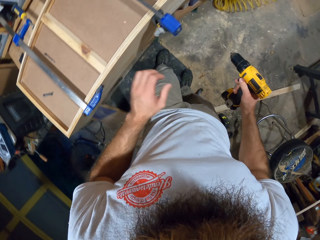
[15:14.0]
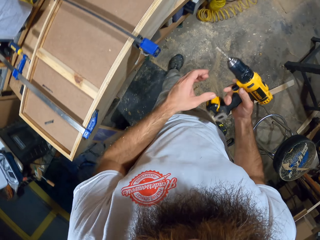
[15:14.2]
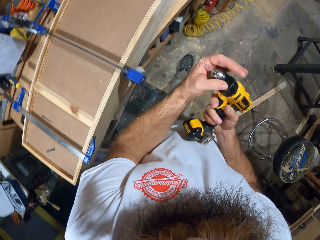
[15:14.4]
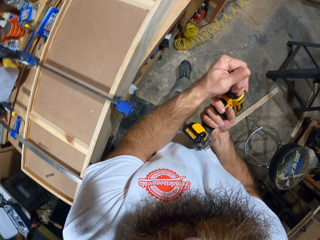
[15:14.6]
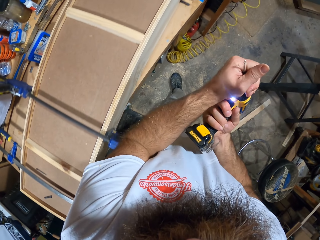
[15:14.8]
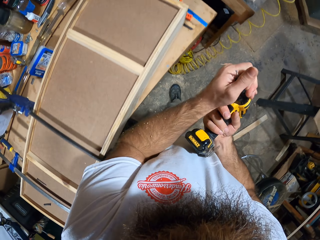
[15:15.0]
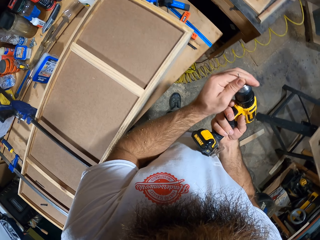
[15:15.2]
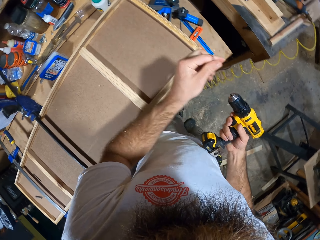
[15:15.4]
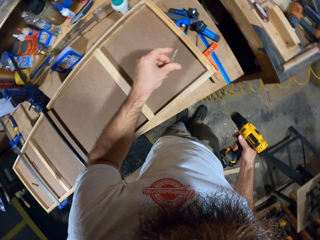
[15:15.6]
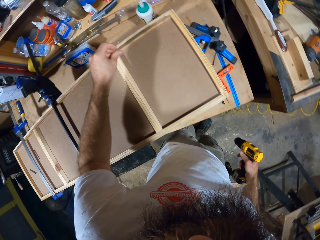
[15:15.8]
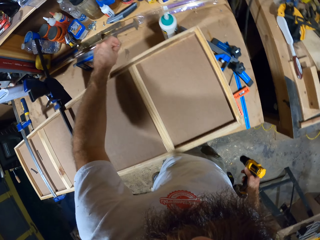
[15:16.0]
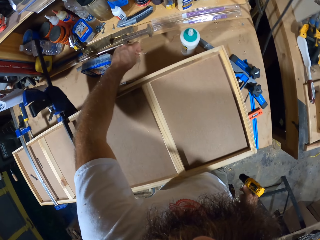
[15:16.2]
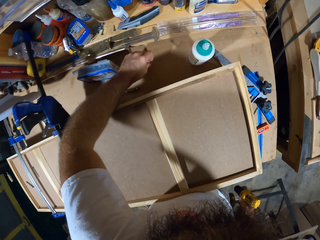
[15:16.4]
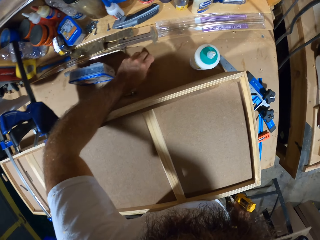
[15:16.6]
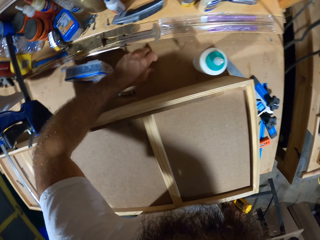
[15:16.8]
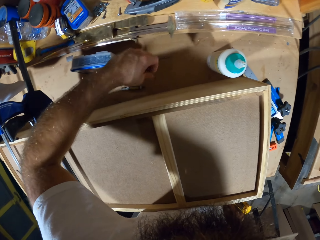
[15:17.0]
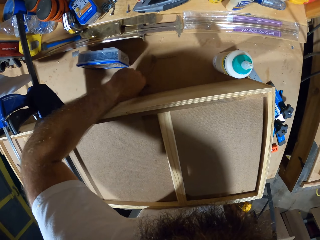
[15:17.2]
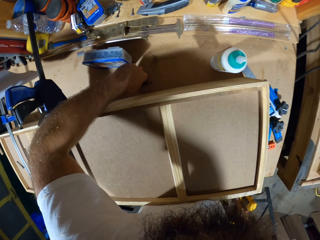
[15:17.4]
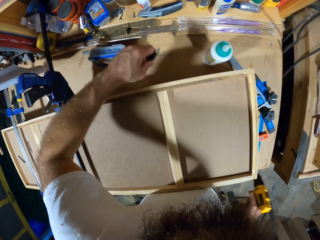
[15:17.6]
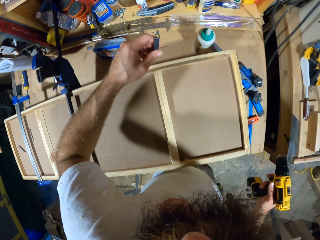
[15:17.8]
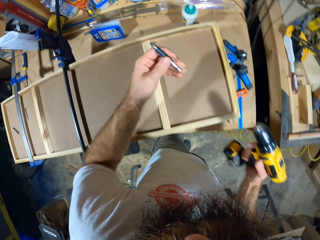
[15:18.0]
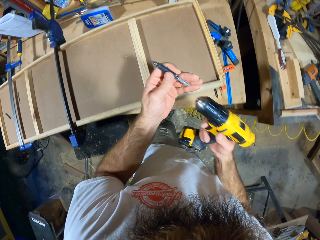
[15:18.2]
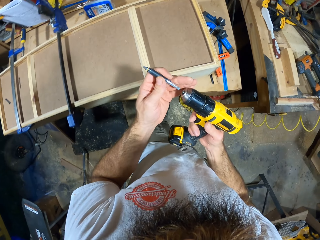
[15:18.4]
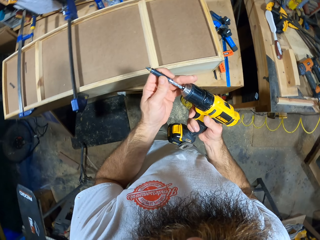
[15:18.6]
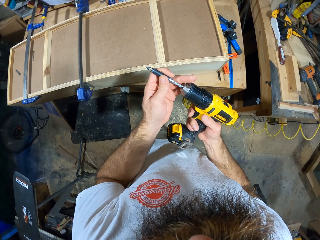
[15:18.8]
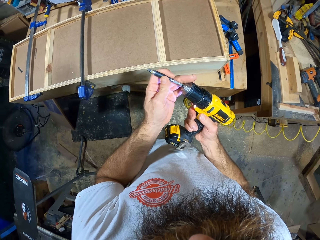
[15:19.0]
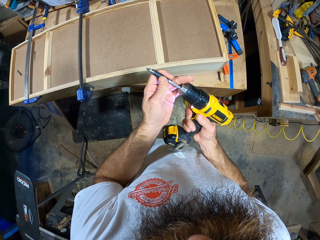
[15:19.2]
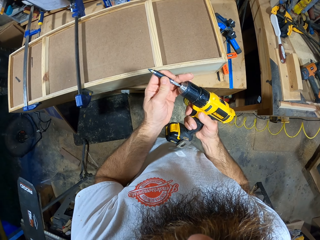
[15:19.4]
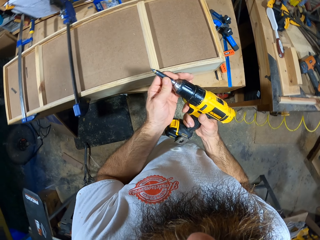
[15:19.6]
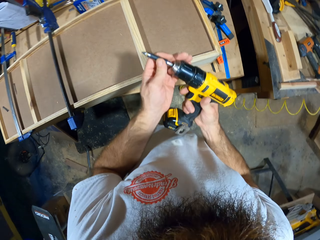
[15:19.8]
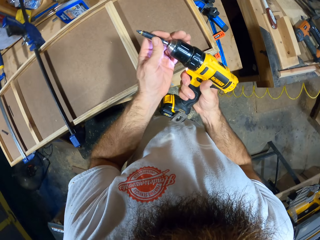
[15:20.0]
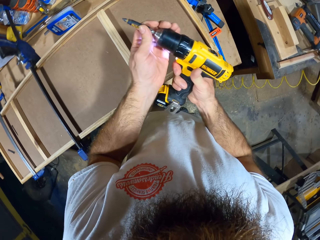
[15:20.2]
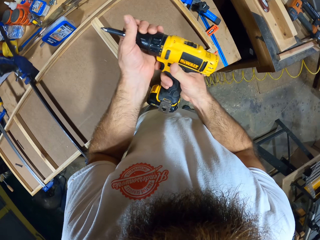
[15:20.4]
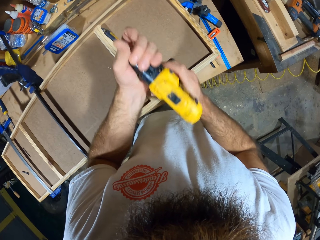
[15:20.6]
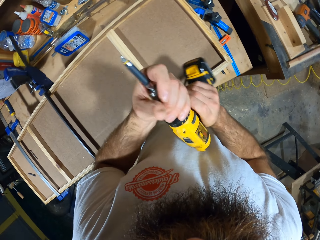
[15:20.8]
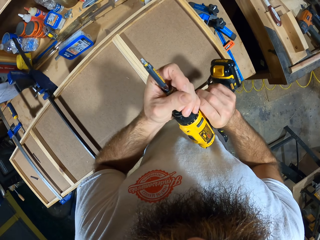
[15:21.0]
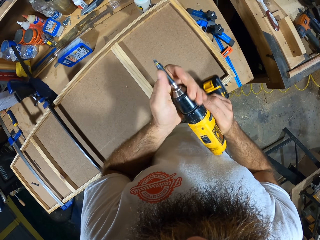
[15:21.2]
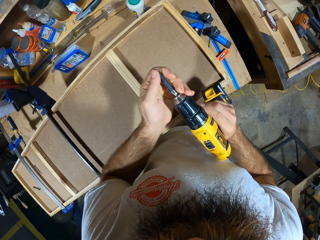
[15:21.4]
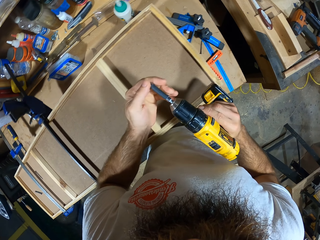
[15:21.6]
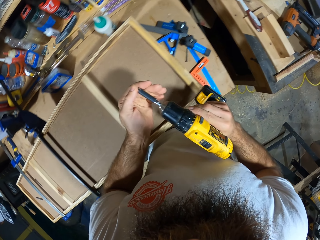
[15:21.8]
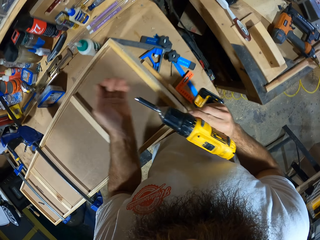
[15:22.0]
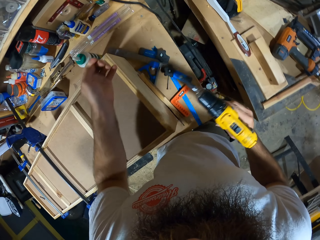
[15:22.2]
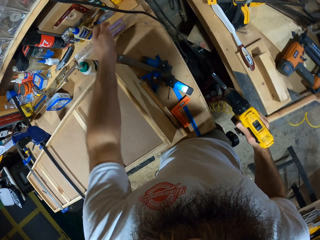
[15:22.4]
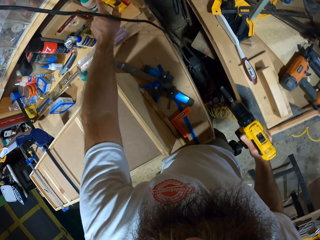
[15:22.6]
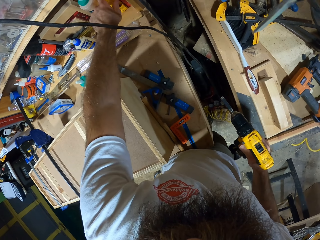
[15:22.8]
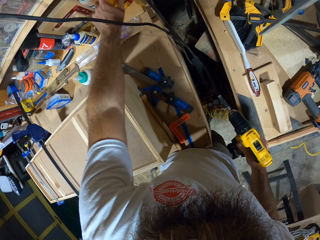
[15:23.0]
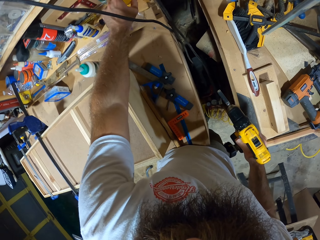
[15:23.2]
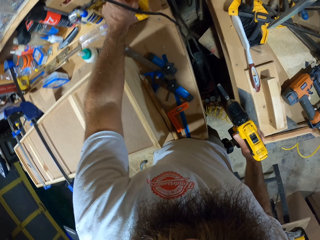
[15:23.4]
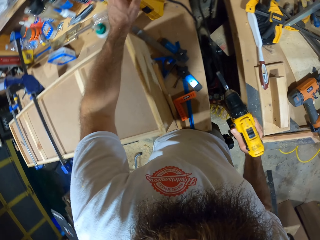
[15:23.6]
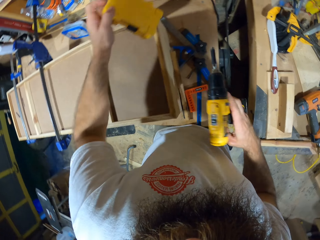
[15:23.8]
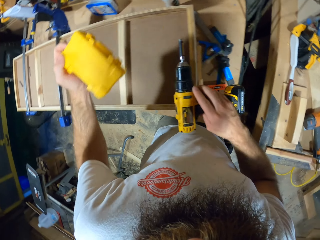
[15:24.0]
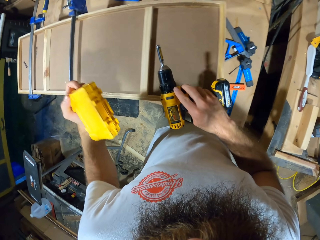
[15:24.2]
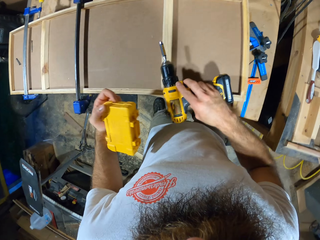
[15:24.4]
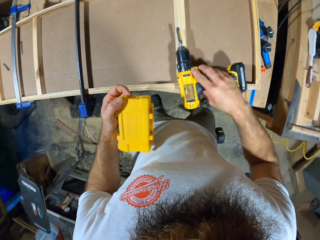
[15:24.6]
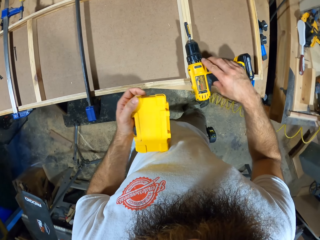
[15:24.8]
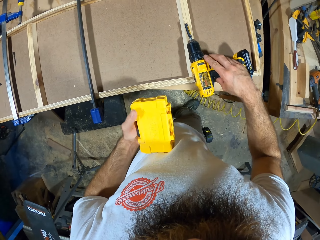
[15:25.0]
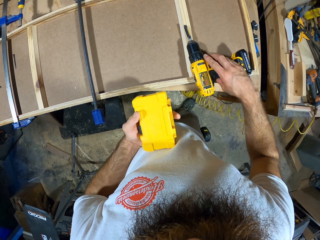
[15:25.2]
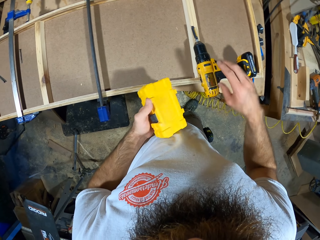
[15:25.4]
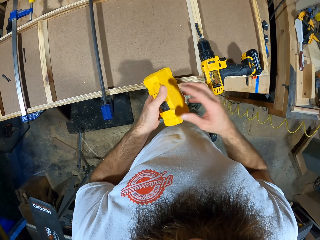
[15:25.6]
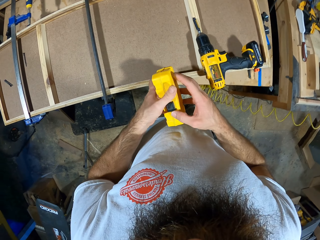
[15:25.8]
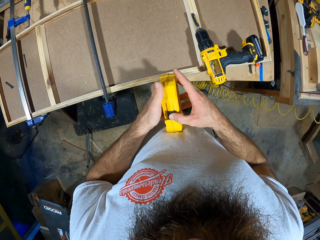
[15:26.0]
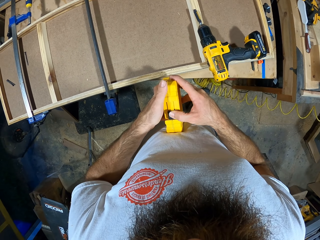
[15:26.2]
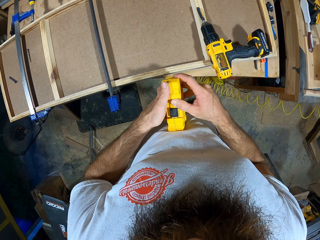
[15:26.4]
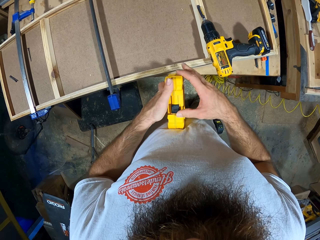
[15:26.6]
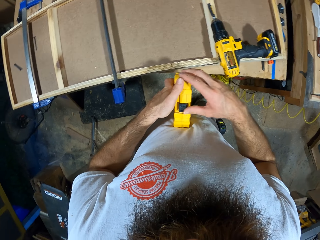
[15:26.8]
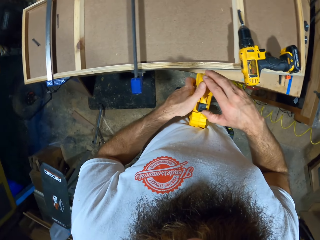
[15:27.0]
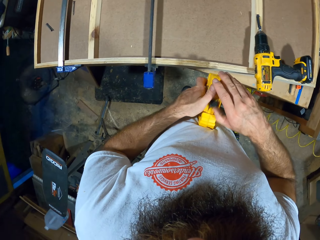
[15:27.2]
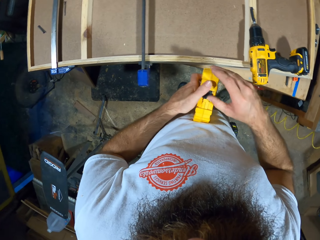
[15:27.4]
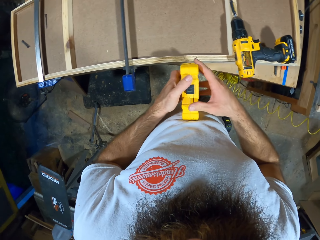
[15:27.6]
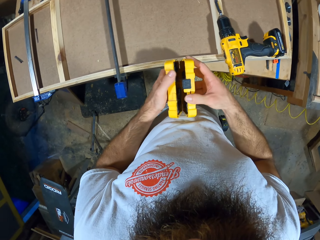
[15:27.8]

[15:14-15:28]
The camera wearer lifts the drill. He removes a twist drill from the drilling machine with both hands. He drops the twist drill on the work bench with his left hand. He picks a twist drill from the work bench with his left hand. He fixes the twist drill into the drilling machine with both hands. He removes a screwdriver from the twist drill with his left hand. He picks a tool box. He drops the drilling machine in his right hand on the wooden board. He opens a screwdriver box with both hands.

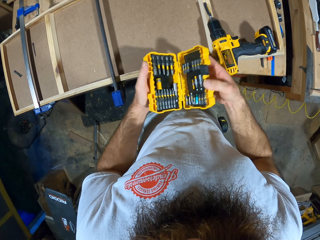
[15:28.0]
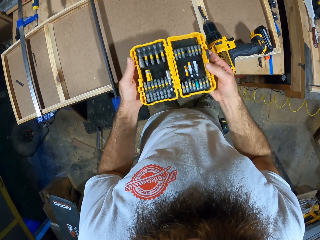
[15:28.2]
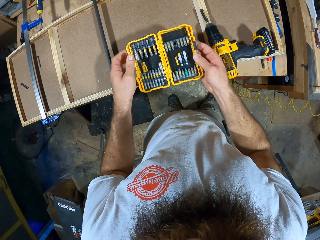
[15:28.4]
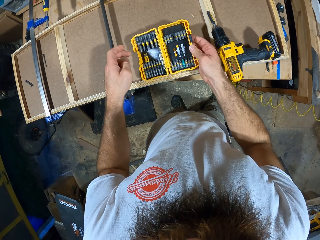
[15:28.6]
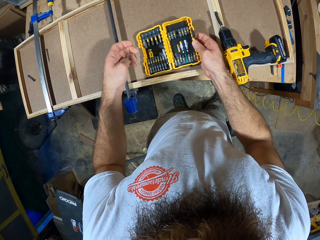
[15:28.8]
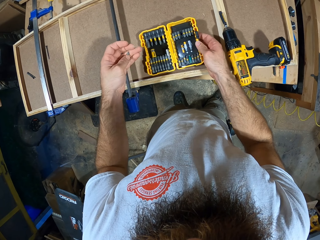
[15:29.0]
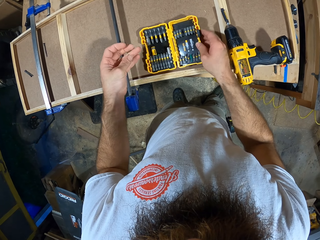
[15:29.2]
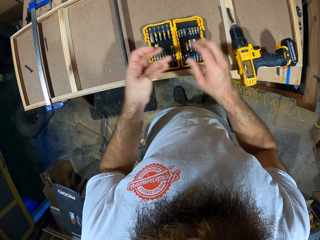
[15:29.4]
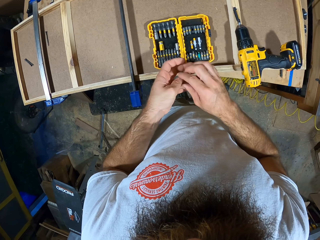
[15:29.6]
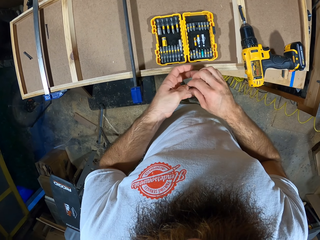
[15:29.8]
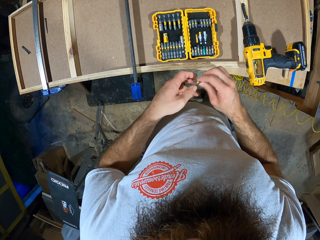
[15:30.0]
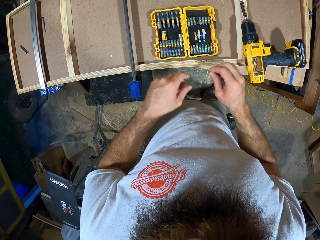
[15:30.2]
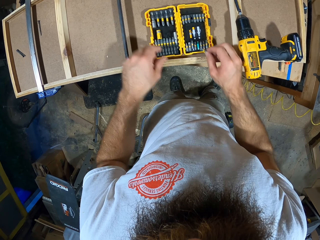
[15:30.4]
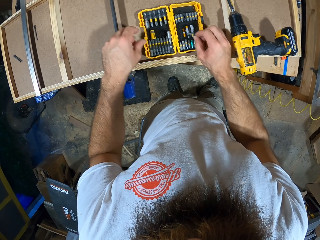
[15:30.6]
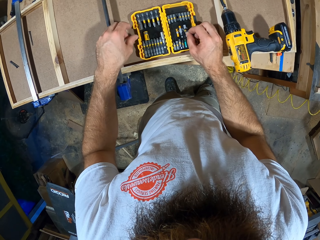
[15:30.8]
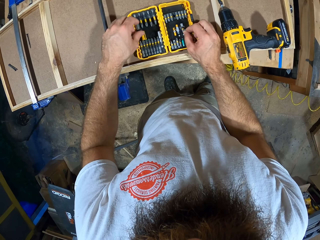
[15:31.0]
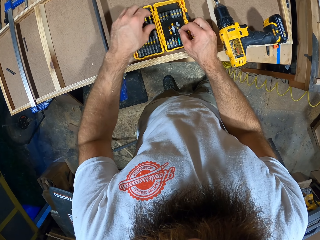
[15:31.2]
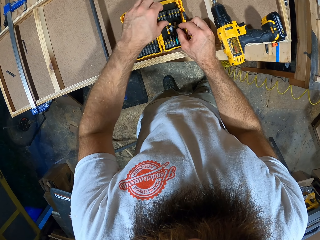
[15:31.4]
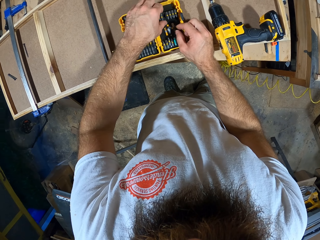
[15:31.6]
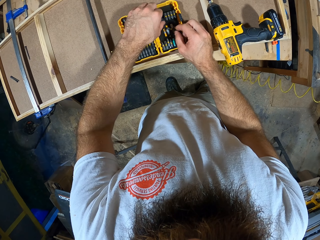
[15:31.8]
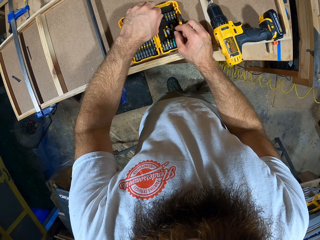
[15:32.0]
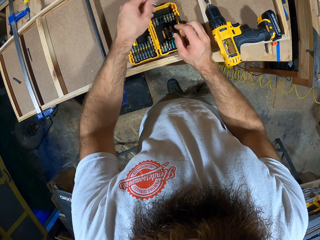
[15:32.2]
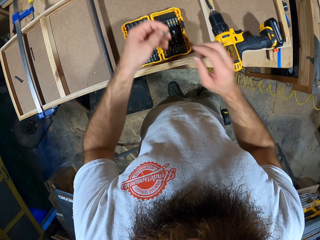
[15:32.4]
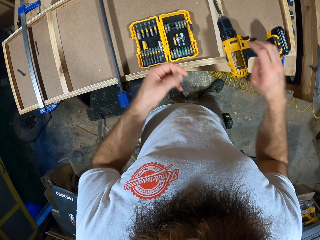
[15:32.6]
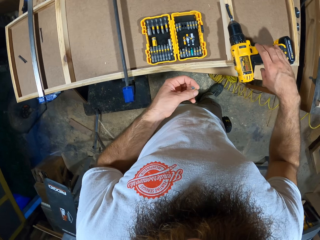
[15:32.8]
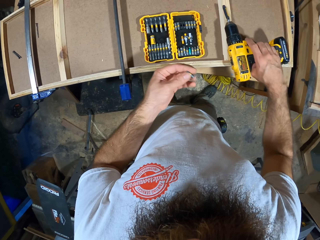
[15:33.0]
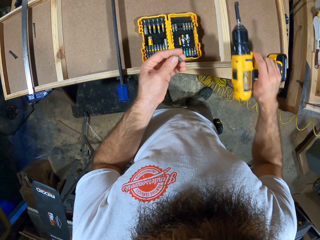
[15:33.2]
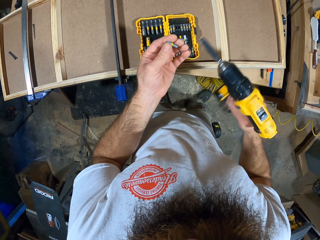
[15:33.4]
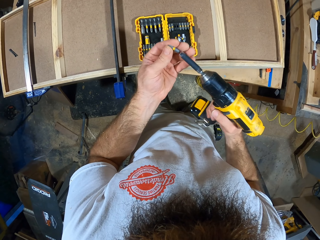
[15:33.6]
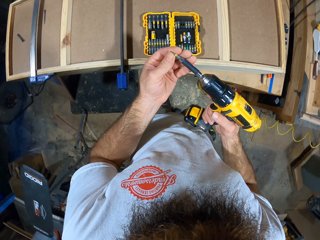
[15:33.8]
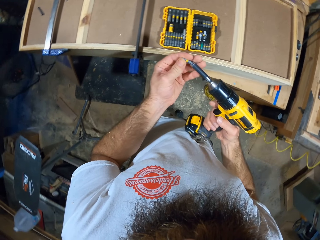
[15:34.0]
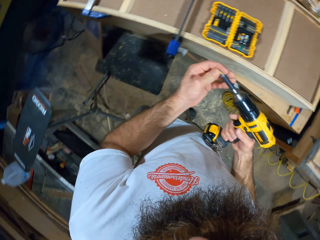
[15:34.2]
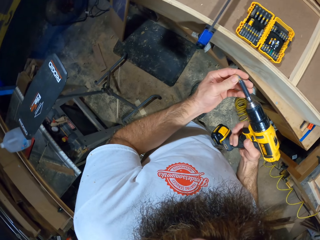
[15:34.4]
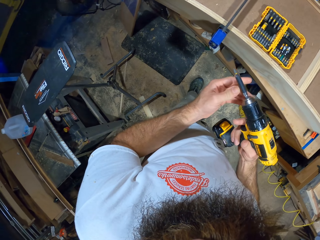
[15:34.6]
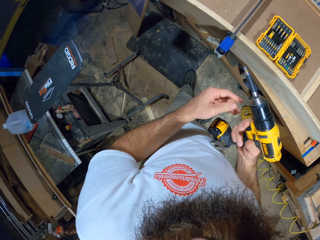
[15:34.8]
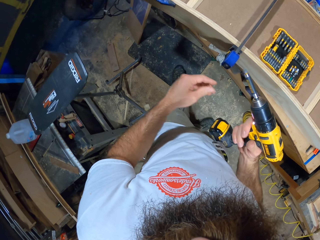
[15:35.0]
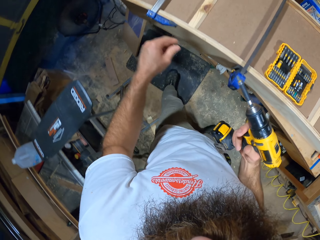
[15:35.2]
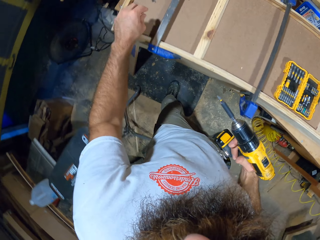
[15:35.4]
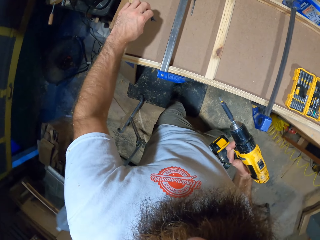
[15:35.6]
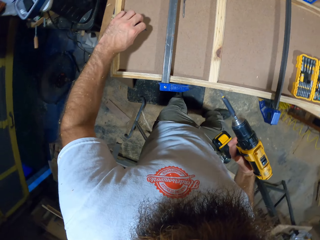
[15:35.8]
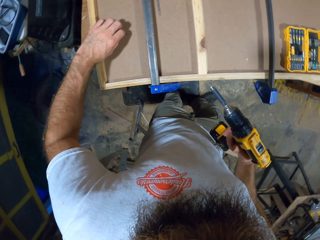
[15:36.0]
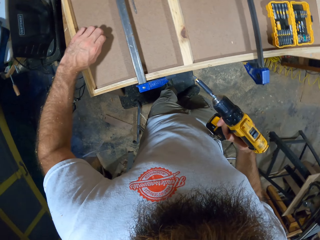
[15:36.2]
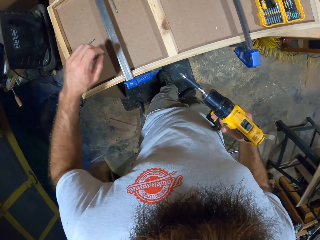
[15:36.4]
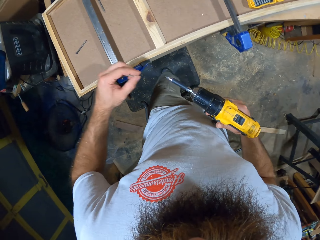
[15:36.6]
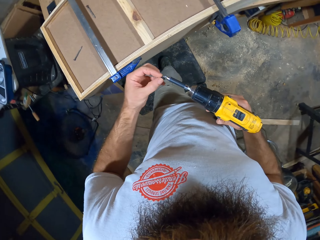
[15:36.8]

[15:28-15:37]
The camera wearer drops the screwdriver box on the wooden box with his right hand. He passes the screwdriver in his left hand into his right hand. He fixes the screwdriver into the screwdriver box with his right hand. He picks a screwdriver from the screwdriver box with his left hand. He picks the drilling machine from the wooden board with his right hand. He fixes the screwdriver into the drilling machine with both hands. He picks a screw from the wooden board with his left hand.
